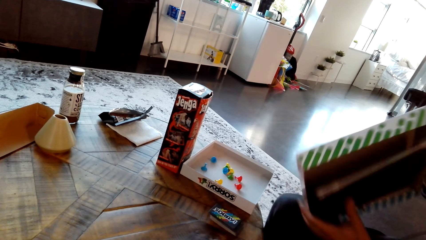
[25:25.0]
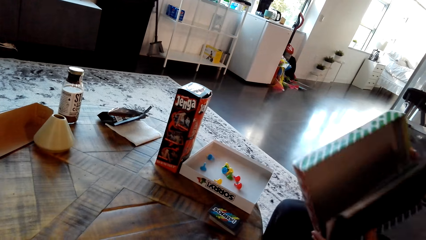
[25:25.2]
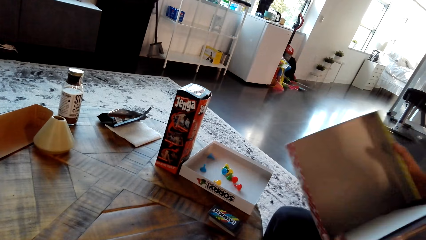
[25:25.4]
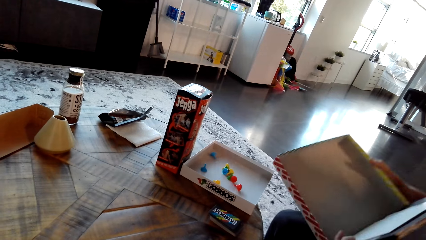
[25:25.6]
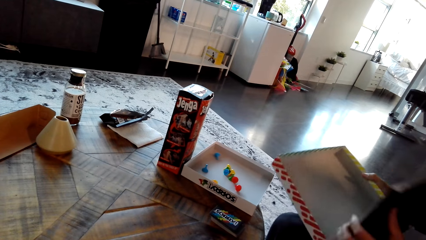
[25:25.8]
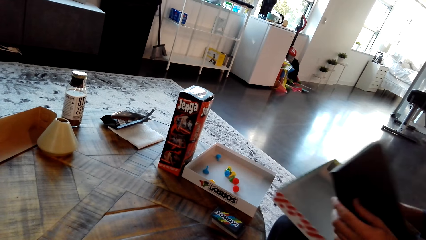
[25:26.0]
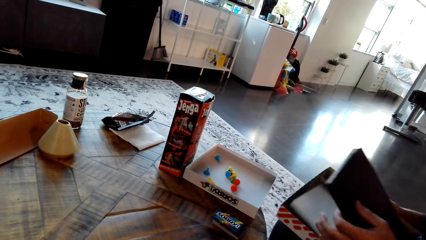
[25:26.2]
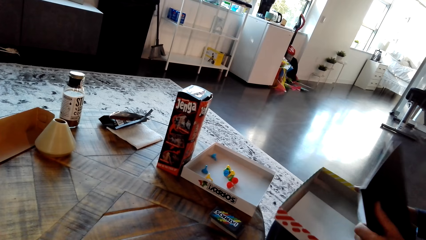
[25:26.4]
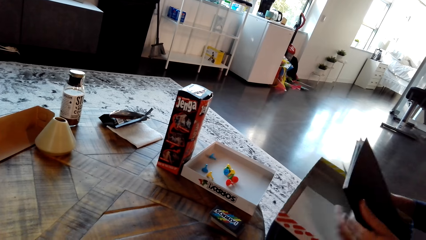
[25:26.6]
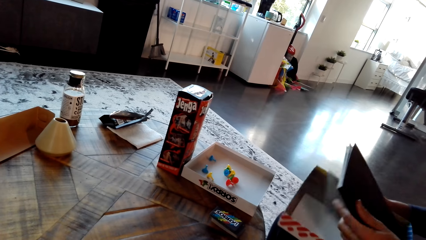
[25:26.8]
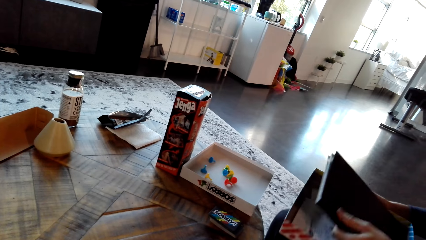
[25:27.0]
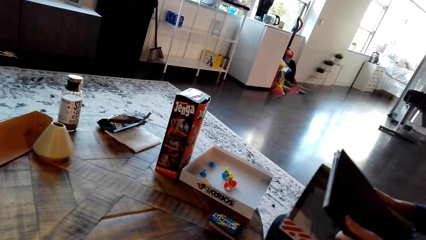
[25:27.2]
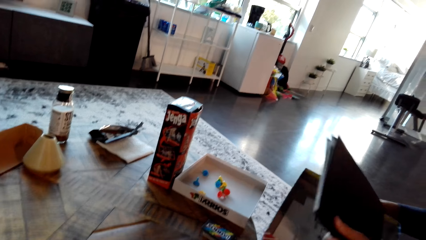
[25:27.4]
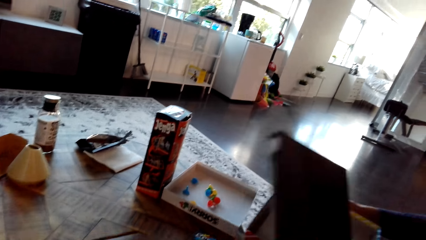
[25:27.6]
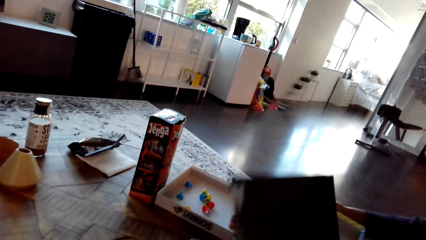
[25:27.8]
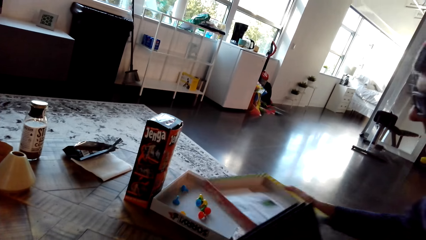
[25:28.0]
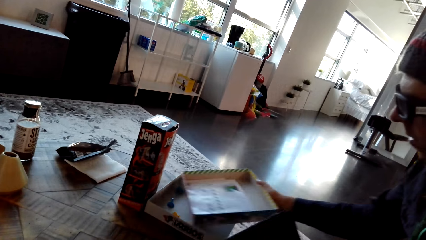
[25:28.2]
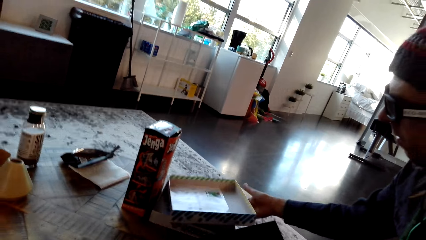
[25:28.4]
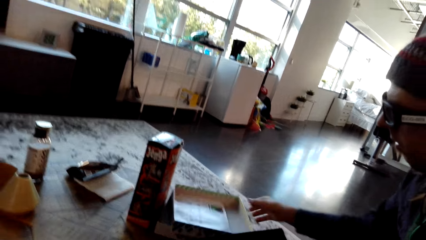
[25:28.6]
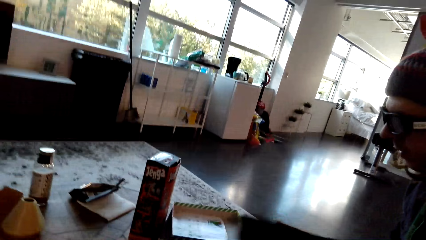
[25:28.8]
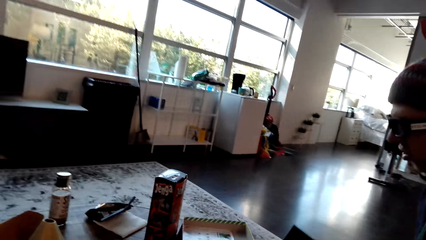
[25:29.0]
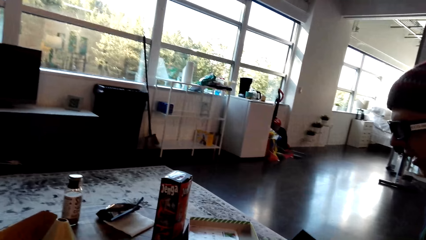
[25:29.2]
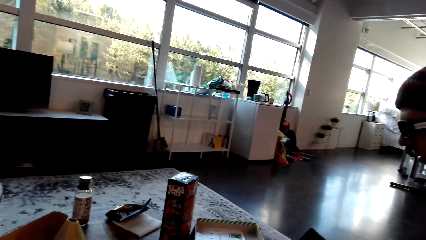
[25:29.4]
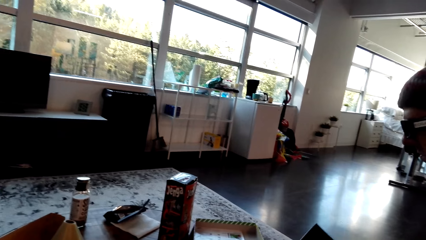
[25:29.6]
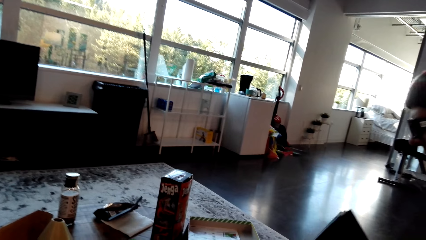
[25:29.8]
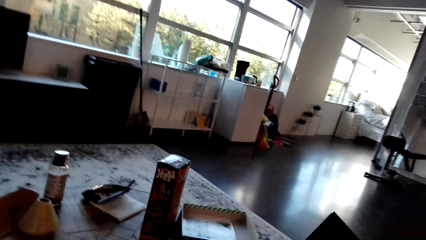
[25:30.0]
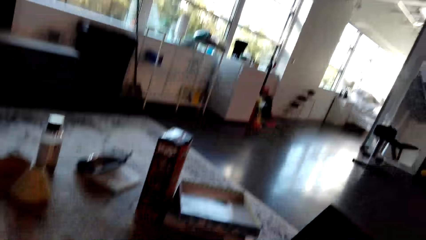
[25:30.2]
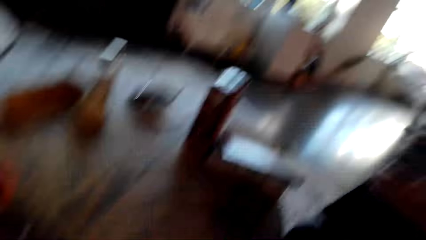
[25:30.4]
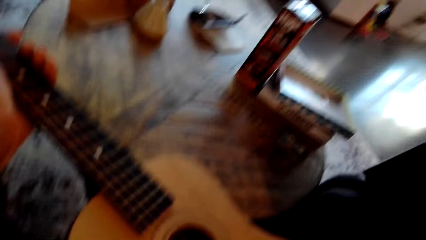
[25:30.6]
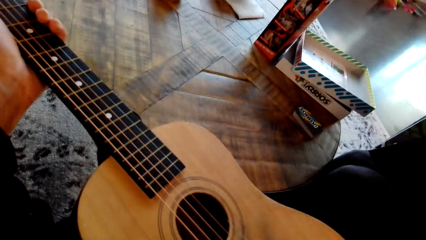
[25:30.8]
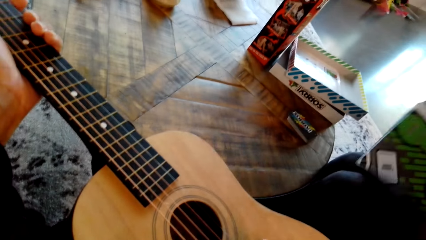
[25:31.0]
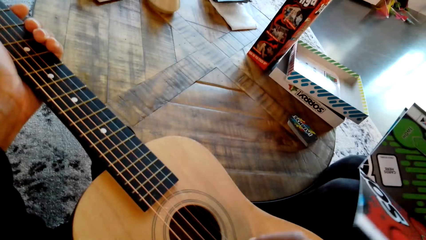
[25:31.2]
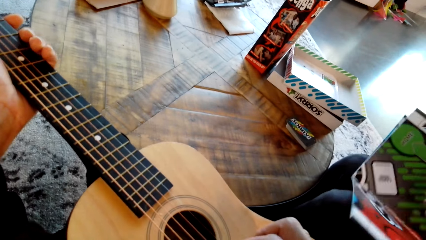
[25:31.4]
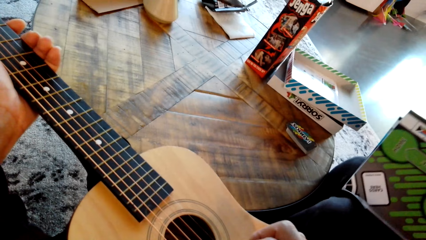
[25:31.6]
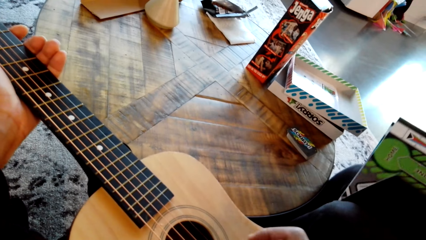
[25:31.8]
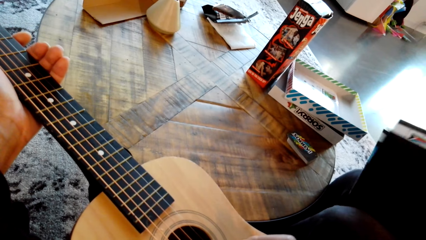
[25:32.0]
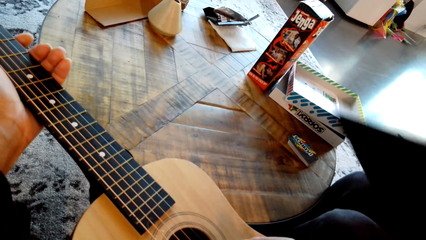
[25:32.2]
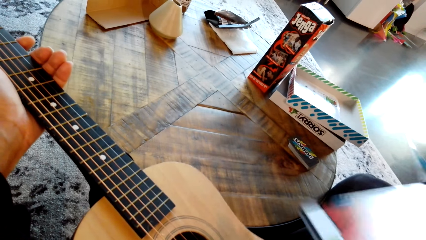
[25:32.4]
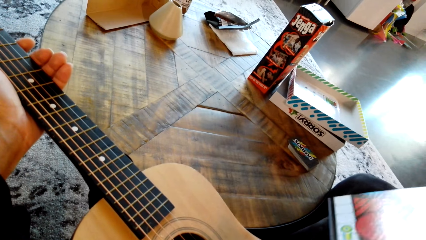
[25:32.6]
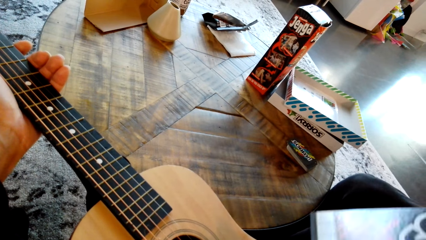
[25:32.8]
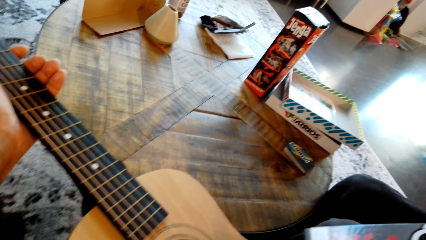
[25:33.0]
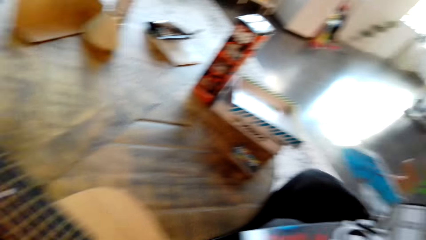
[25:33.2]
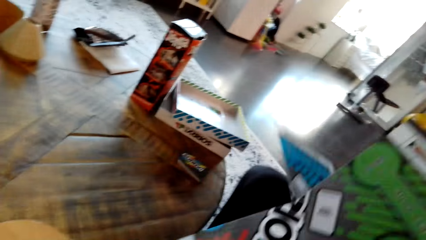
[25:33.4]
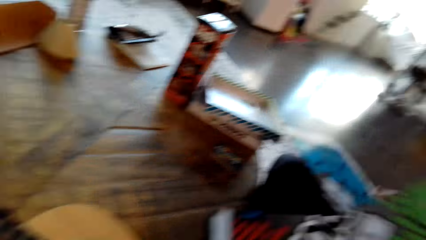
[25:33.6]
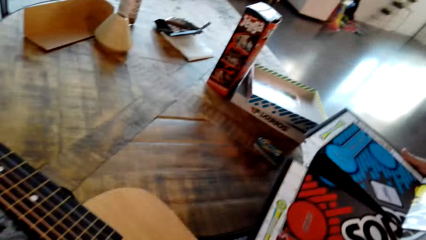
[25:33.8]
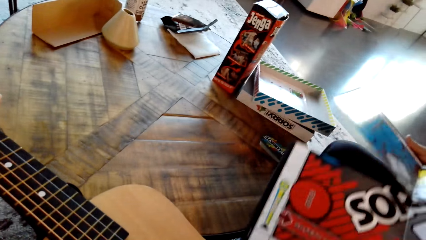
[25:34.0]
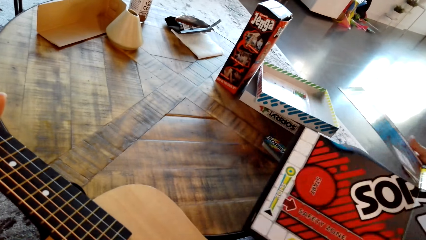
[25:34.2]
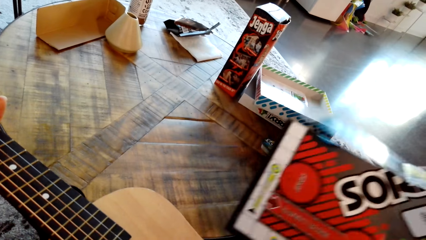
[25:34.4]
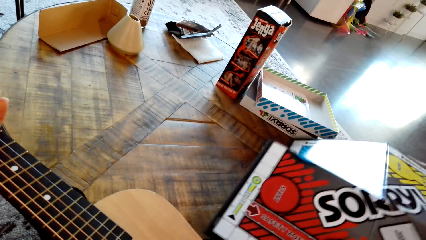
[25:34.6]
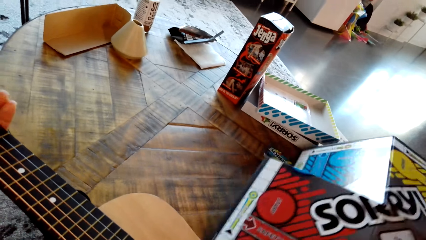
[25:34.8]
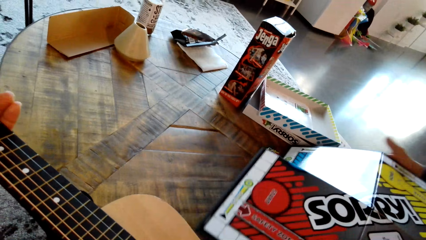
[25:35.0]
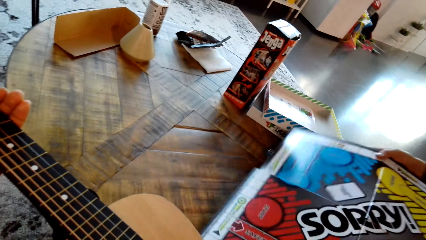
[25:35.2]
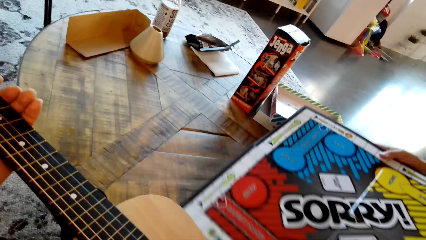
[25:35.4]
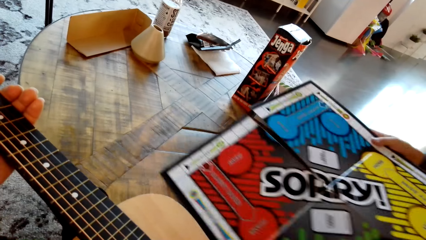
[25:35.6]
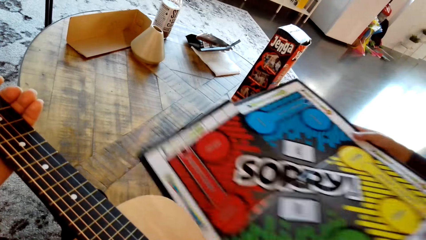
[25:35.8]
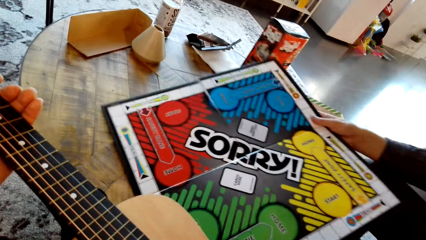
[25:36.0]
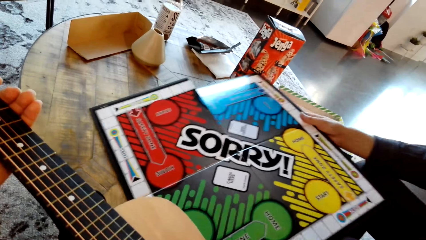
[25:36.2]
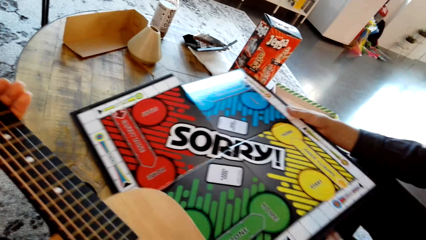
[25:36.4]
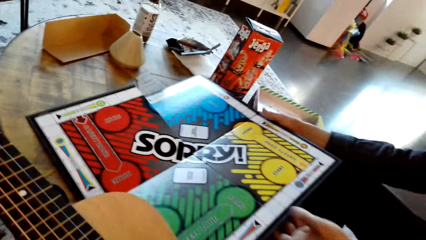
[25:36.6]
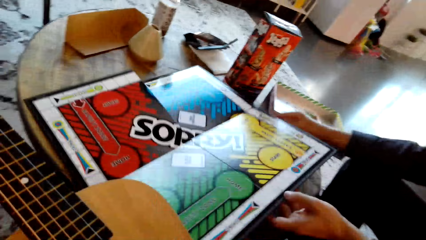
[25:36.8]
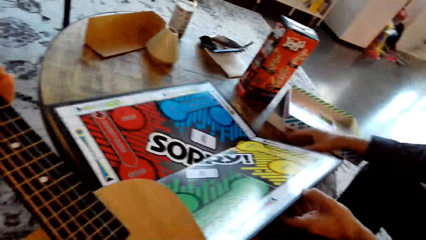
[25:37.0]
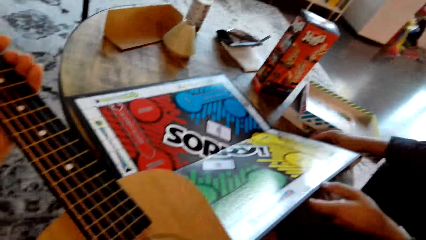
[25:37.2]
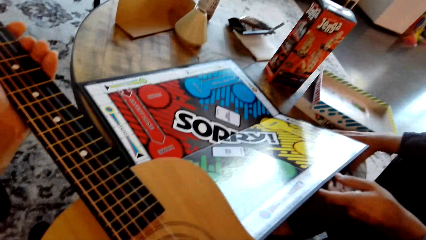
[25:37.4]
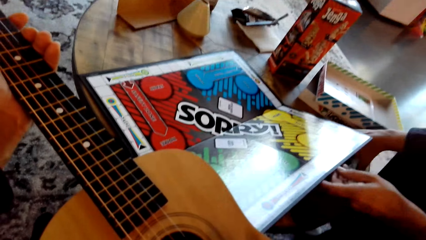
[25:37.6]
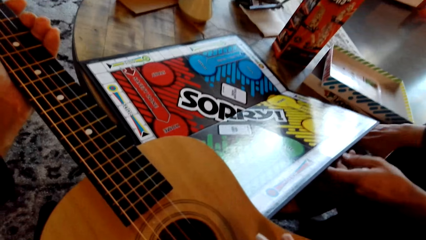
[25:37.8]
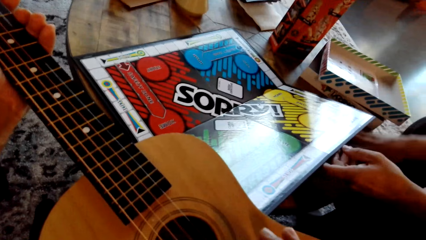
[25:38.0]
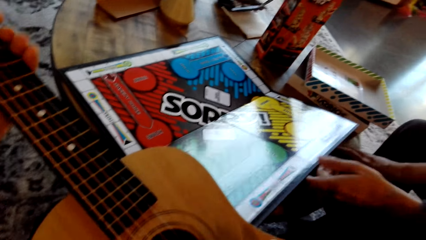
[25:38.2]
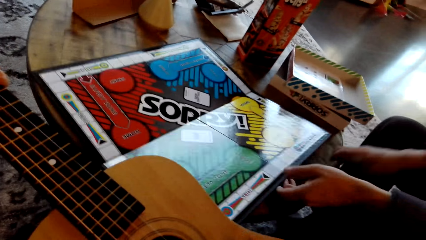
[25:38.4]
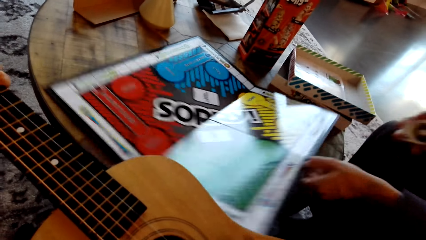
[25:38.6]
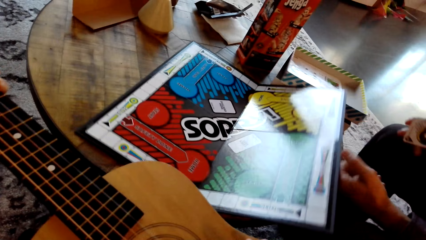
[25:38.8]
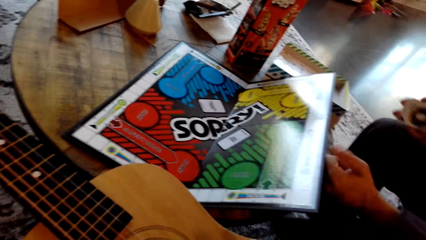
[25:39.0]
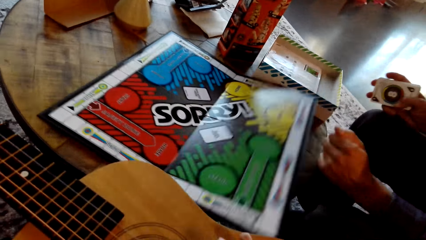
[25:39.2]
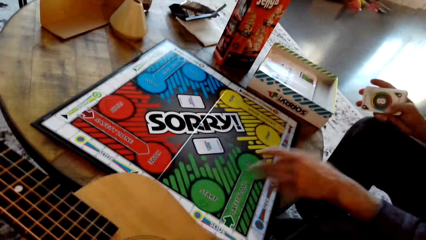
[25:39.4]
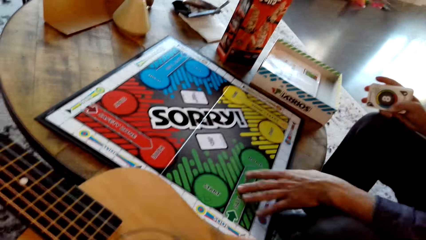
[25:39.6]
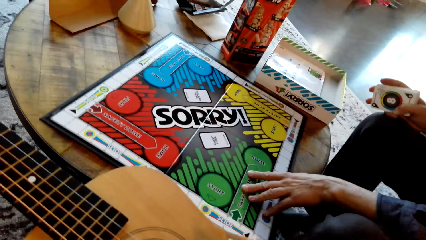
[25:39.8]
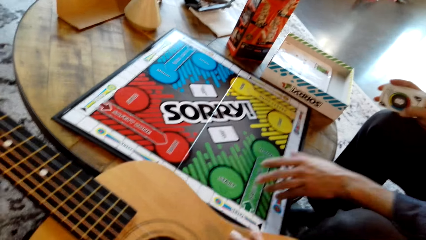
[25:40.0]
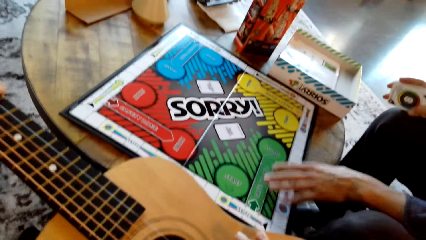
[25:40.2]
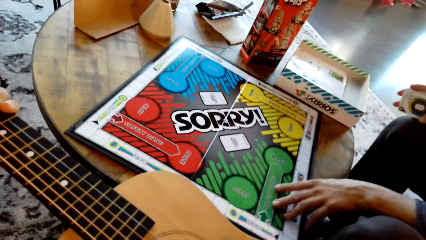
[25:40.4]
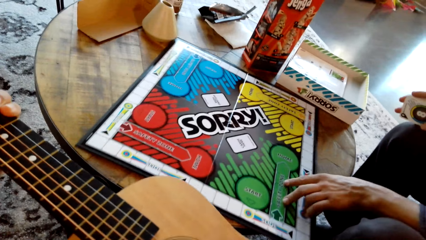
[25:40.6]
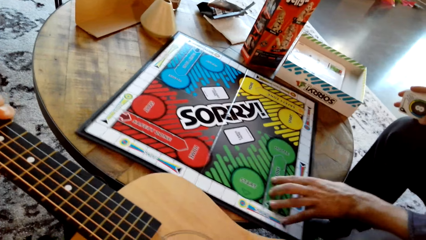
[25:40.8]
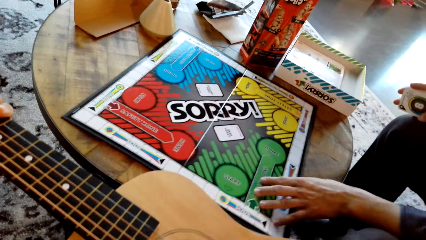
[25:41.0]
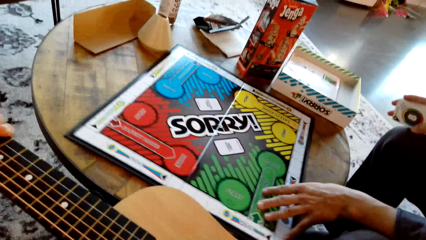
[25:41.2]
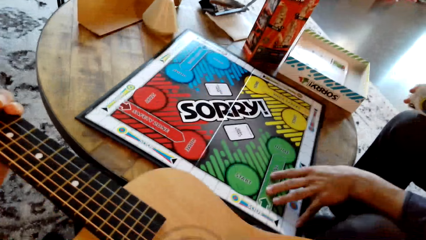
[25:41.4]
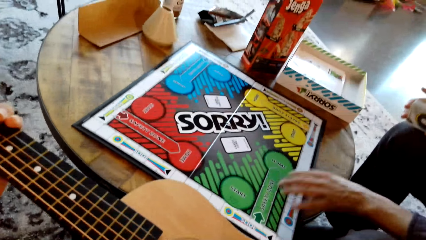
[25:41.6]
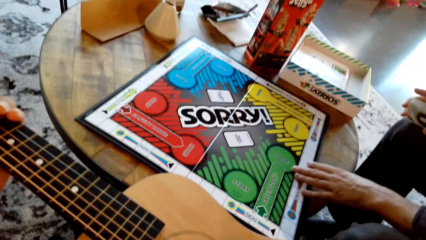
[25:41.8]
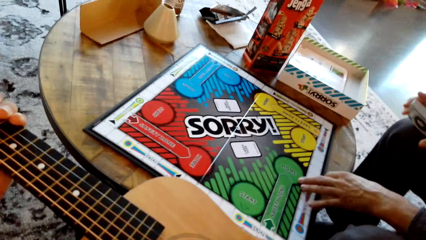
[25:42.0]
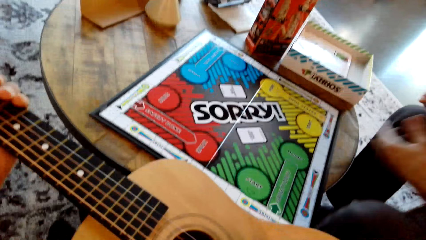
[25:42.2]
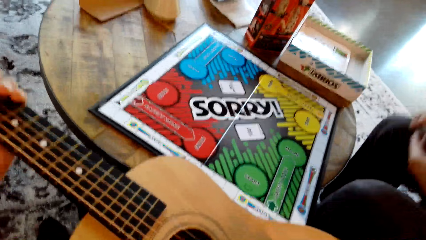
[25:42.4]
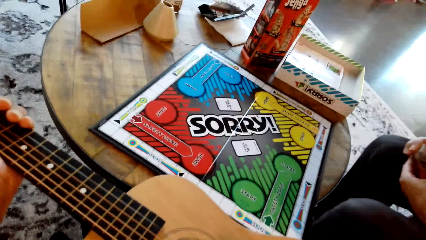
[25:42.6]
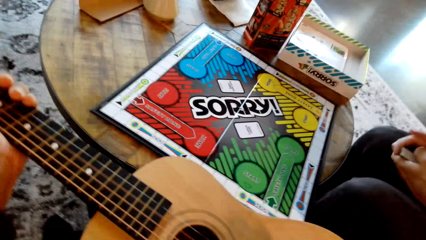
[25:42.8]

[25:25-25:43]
A man interacts with the camera wearer. The camera wearer stares at the guitar. They play the guitar. The man places a board game on the table. The camera wearer plays the guitar. They interact with the man. They sing.
